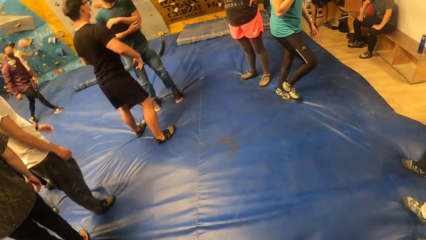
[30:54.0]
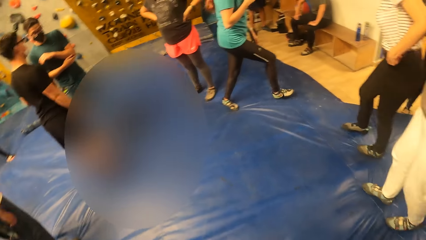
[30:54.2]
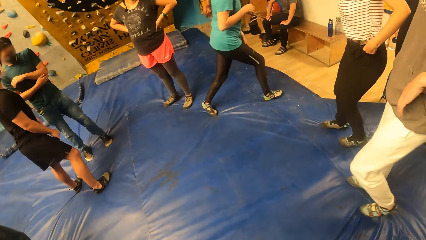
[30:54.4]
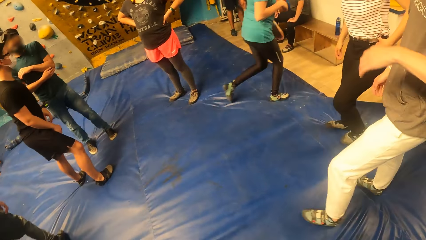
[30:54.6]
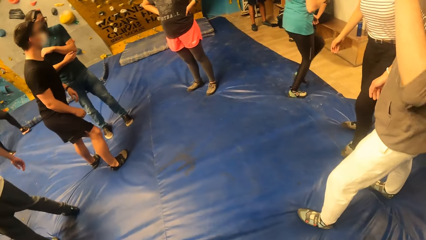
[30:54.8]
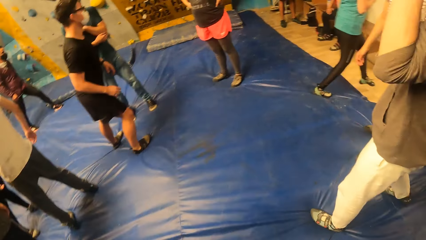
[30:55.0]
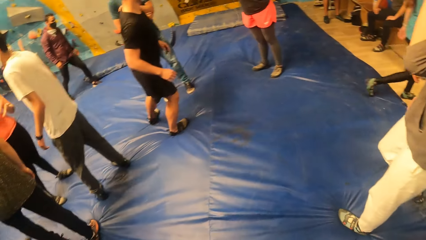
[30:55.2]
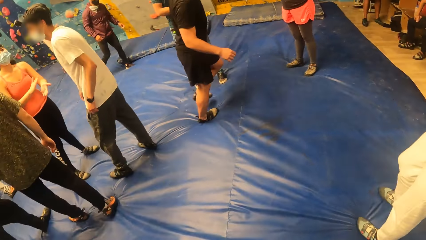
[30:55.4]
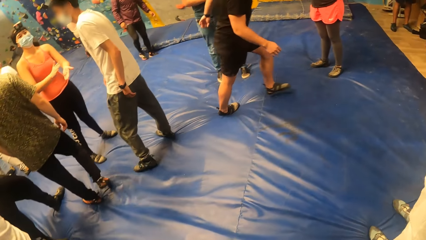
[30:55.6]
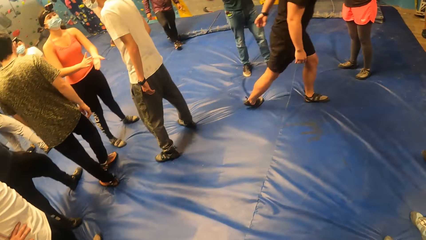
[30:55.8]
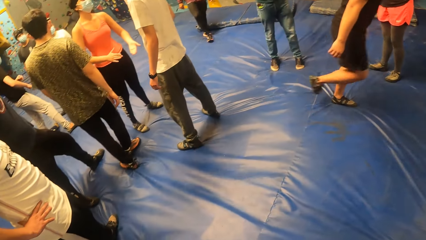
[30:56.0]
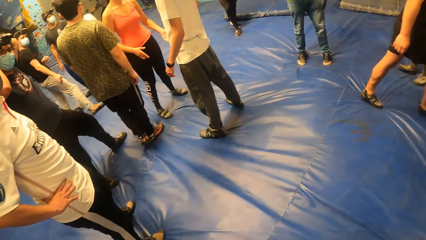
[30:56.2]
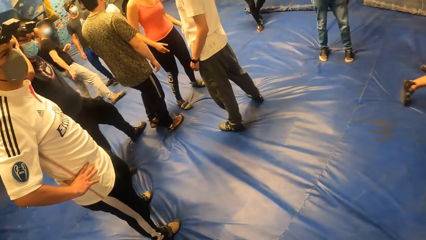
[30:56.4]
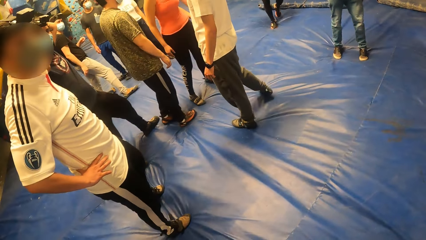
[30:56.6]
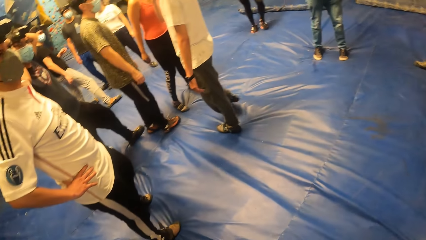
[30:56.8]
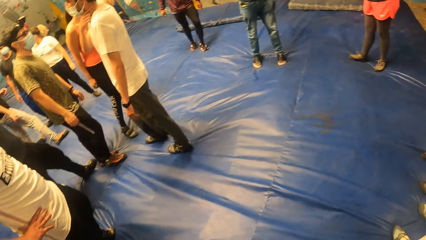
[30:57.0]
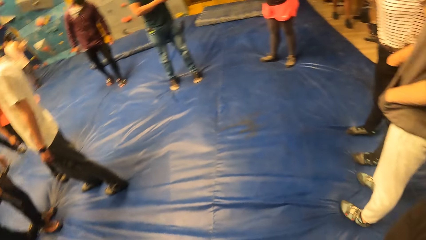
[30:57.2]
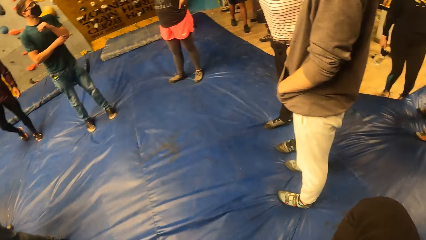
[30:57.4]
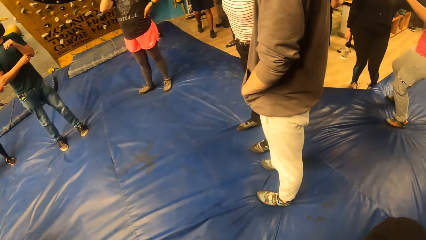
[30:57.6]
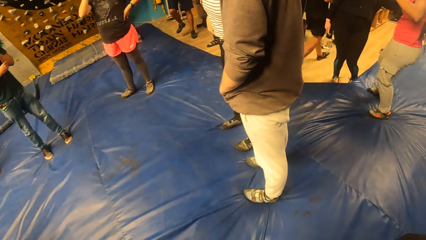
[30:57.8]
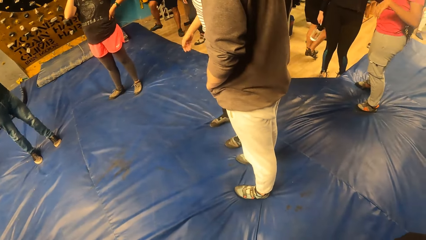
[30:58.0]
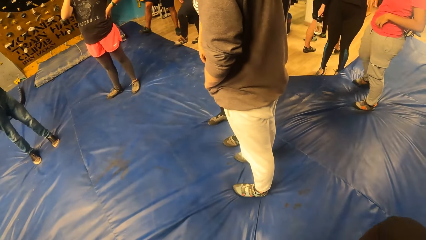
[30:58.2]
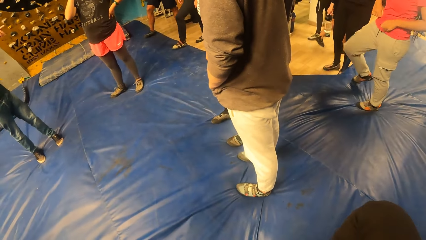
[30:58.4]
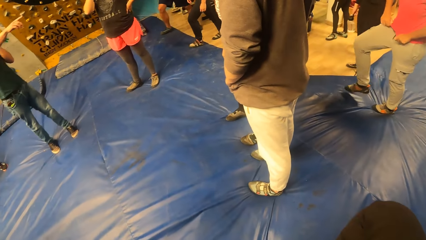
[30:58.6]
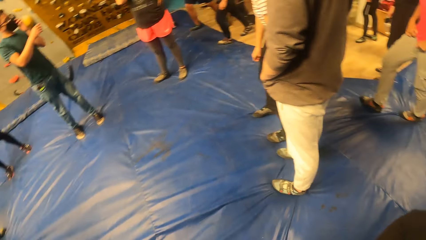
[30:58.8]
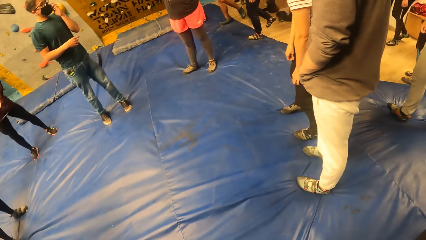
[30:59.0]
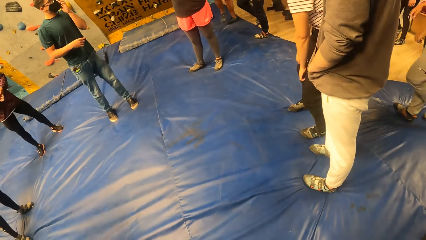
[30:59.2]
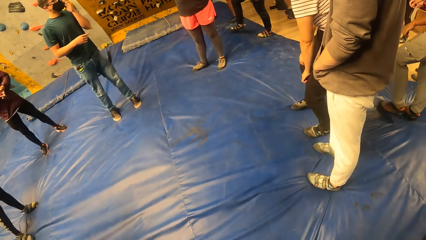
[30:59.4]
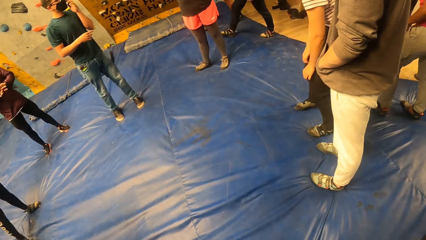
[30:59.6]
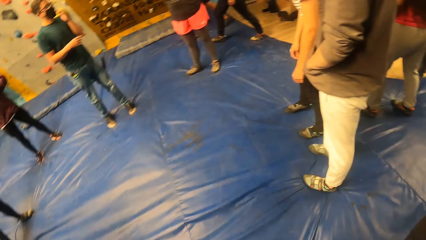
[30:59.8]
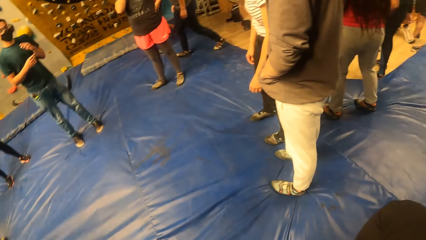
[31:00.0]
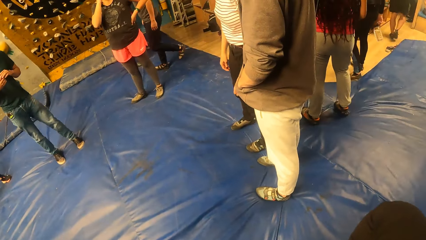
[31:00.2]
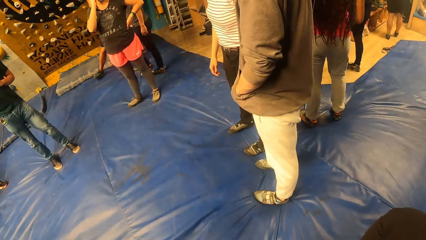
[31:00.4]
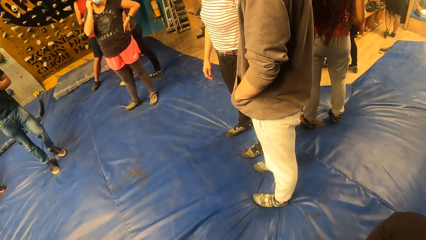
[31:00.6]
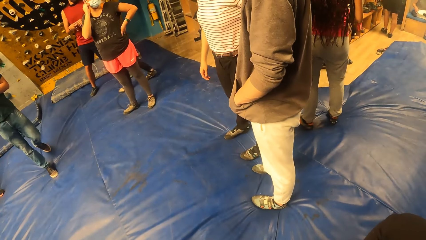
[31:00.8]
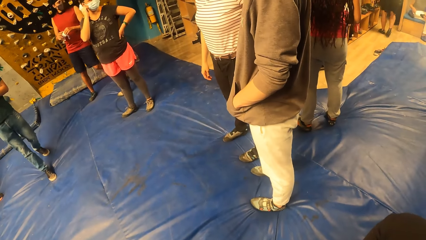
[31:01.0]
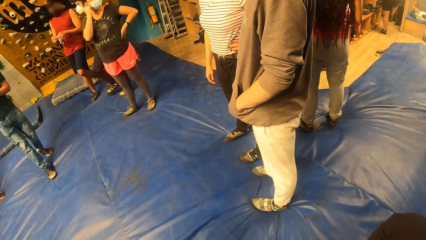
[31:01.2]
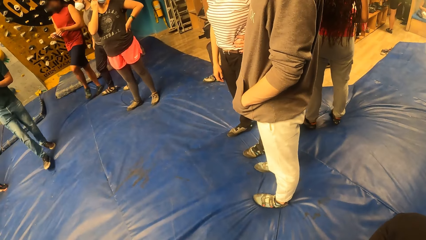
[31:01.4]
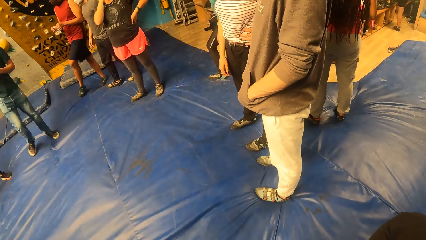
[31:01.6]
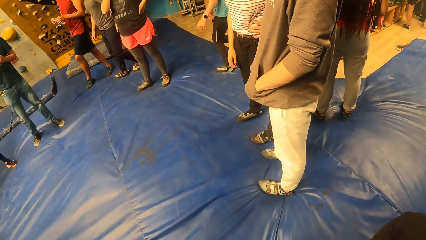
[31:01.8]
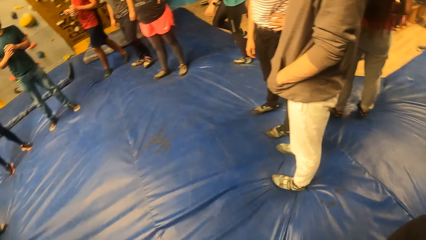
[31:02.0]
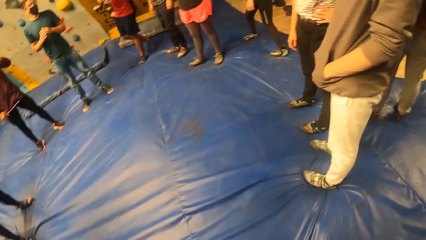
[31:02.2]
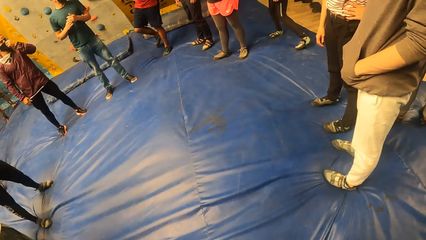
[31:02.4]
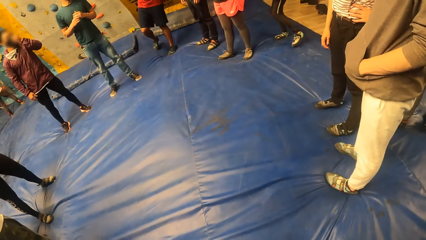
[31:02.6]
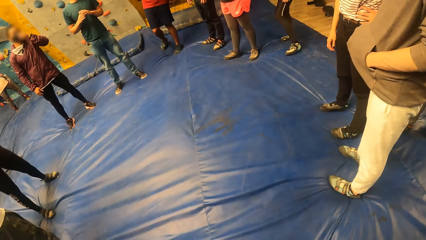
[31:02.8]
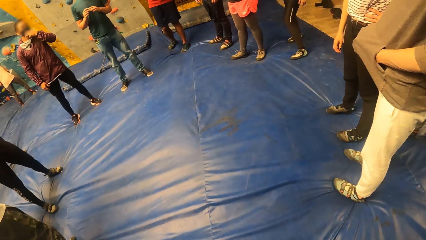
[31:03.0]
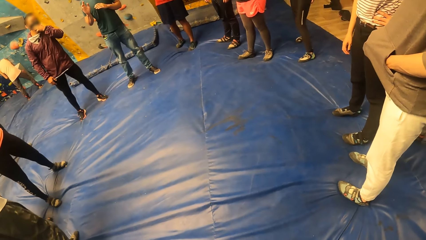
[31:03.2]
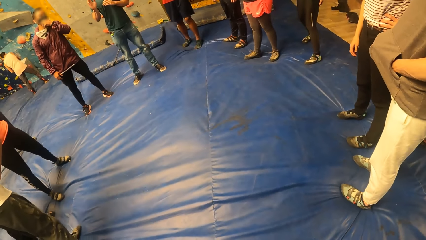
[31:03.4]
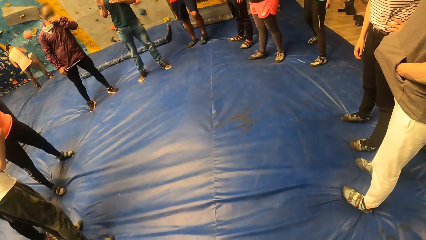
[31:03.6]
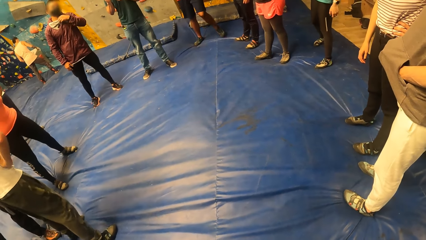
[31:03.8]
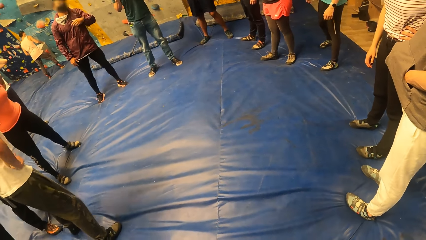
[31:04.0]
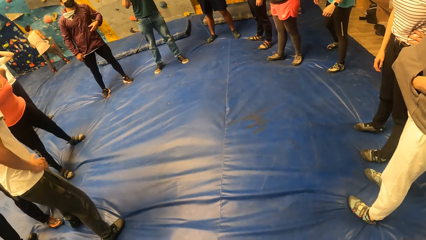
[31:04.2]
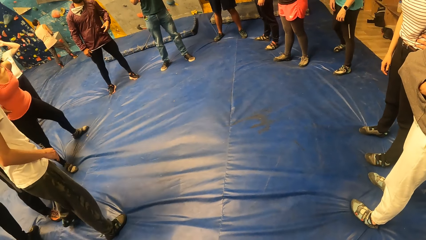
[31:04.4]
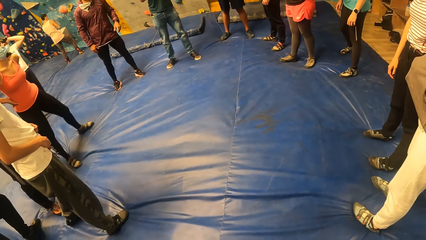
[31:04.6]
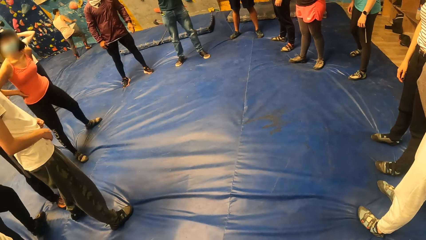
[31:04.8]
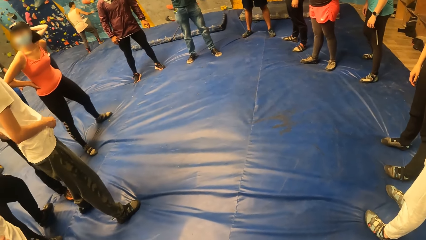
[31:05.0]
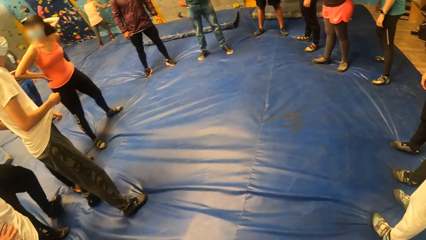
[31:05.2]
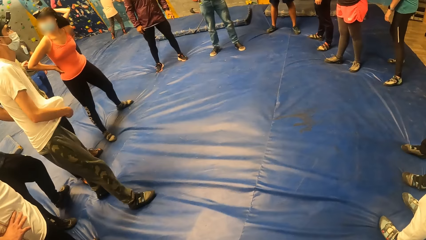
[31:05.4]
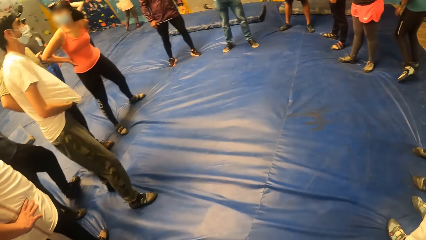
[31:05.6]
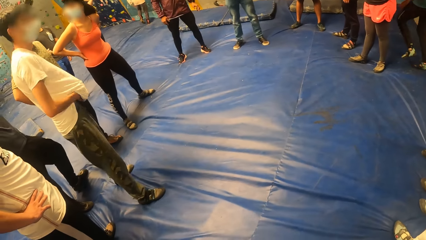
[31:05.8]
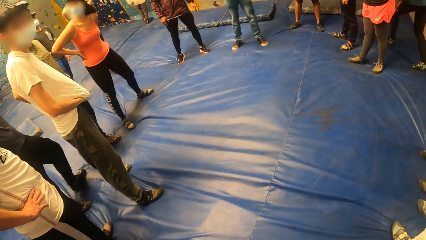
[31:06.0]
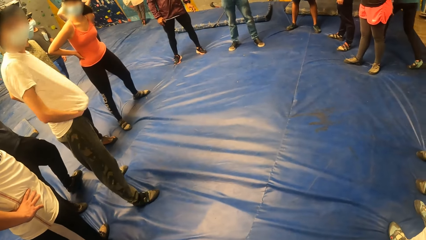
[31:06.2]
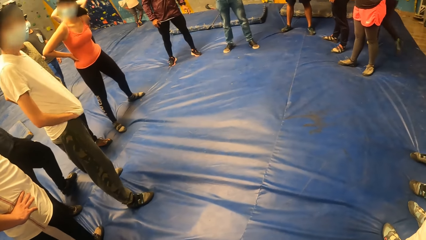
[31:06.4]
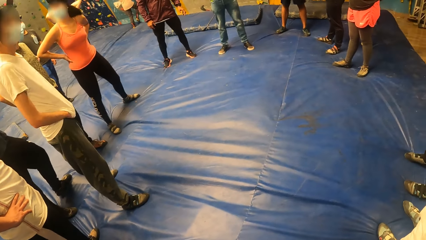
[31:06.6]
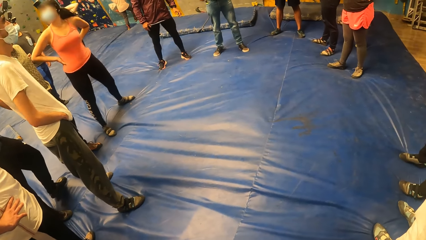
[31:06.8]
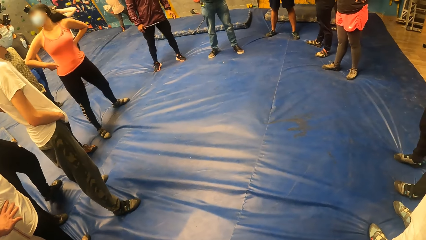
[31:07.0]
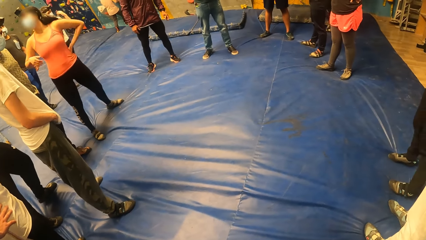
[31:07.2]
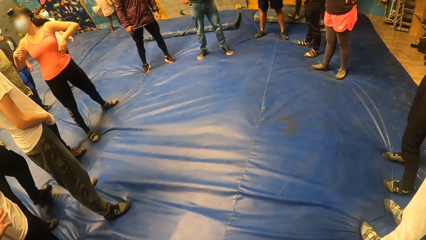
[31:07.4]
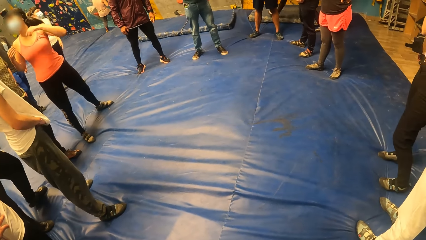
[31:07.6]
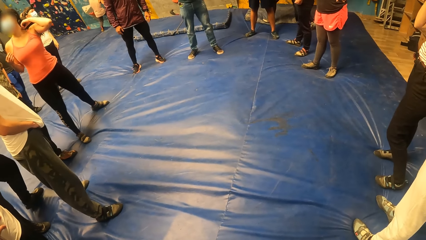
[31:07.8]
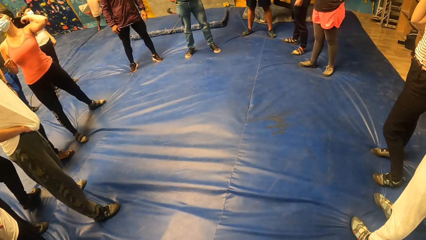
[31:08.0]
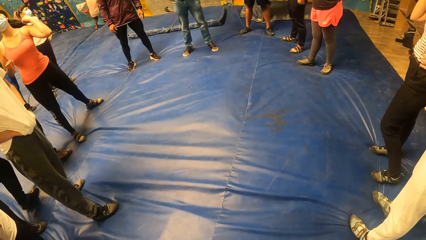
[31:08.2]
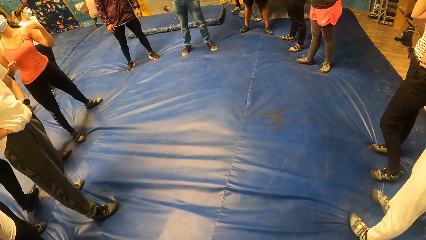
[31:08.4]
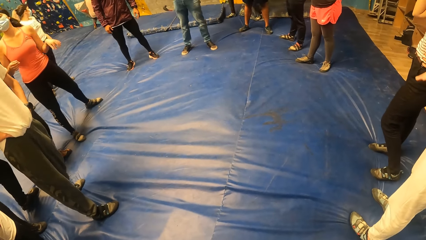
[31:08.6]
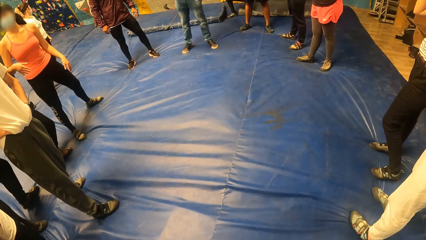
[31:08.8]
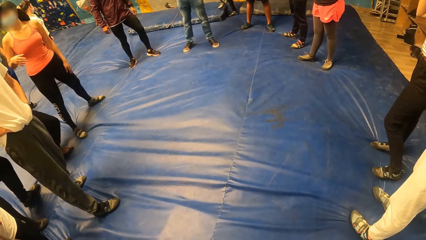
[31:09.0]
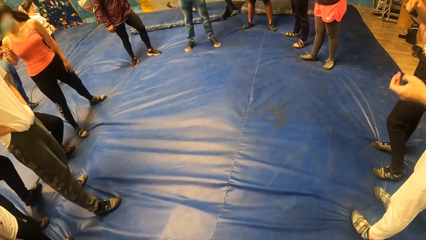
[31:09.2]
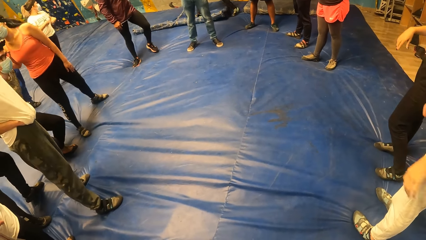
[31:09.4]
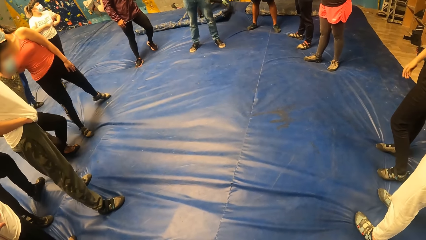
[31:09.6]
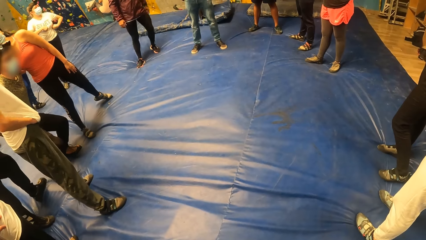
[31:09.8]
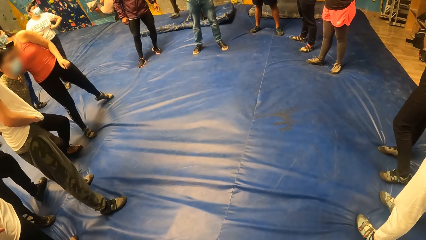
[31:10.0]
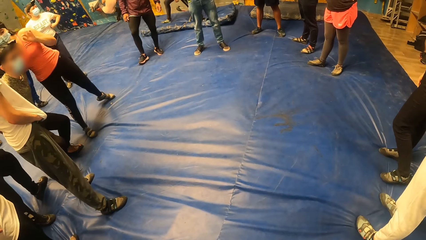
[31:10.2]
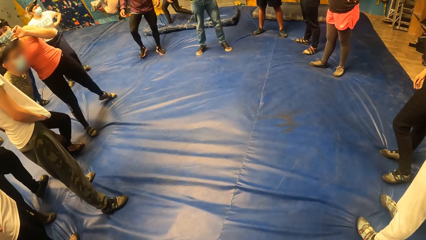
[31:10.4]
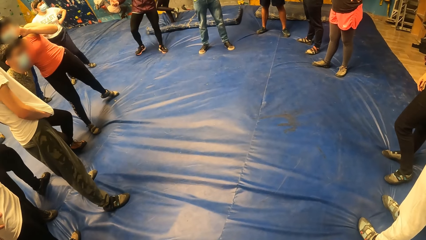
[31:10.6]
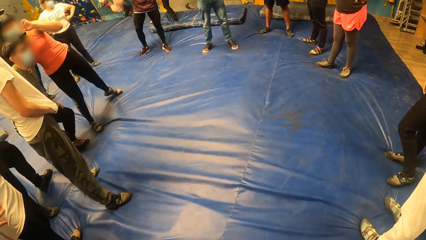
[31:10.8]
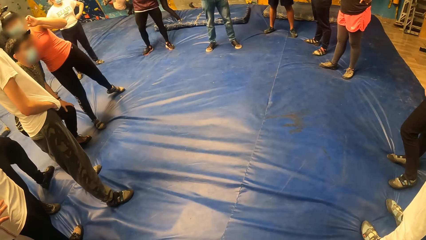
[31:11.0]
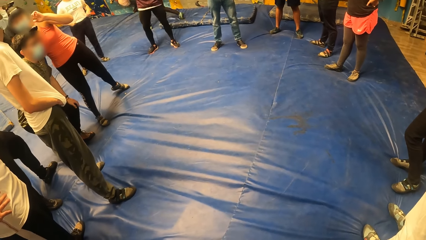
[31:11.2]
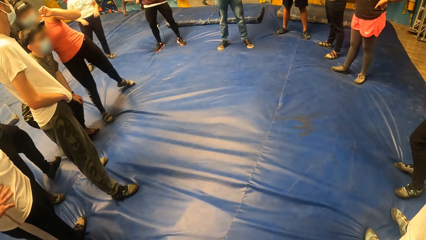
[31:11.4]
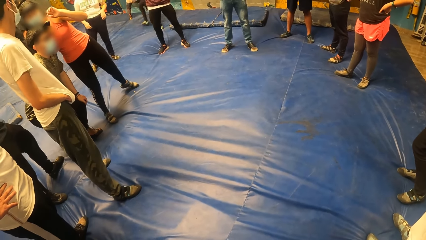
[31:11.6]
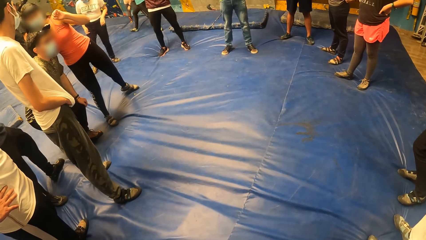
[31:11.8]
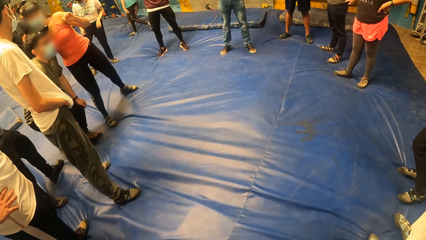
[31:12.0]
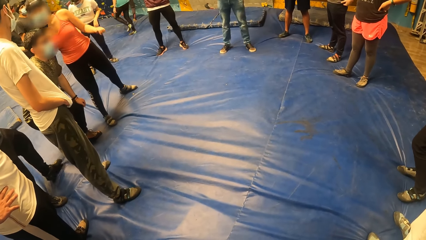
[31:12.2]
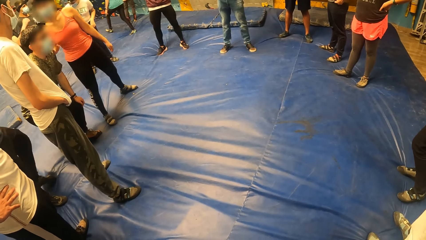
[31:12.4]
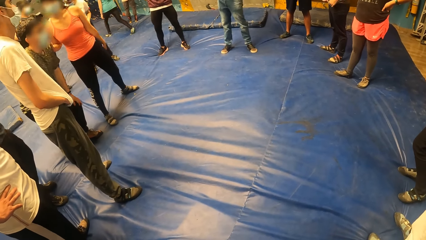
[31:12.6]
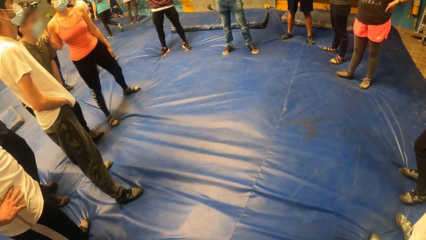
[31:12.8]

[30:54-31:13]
The camera wearer looks around.
